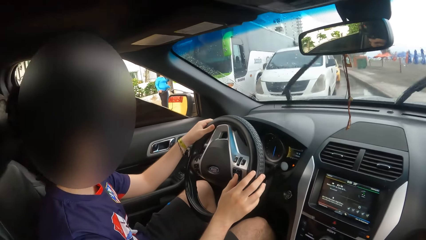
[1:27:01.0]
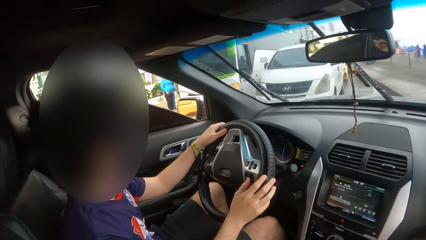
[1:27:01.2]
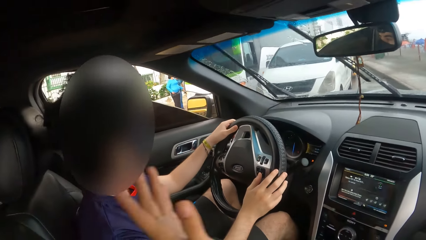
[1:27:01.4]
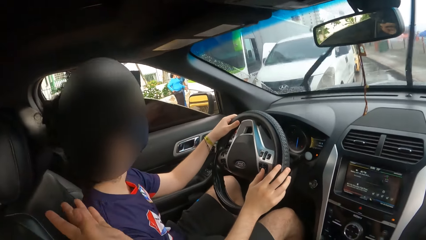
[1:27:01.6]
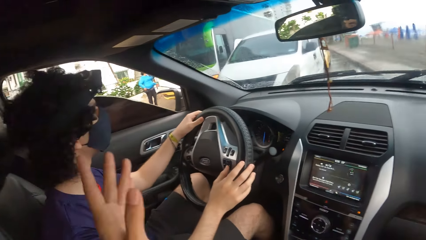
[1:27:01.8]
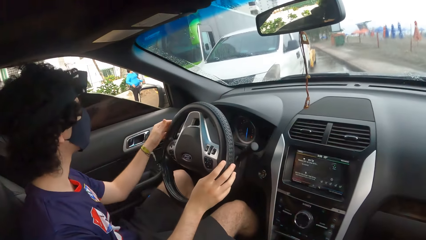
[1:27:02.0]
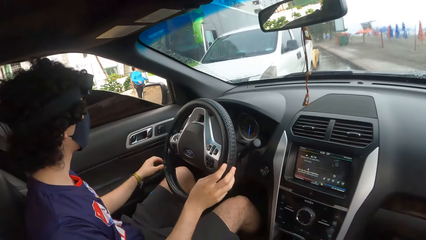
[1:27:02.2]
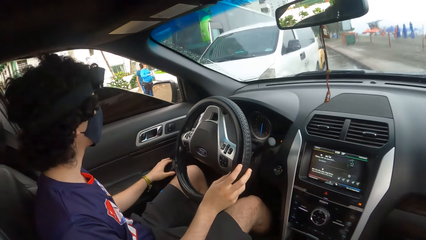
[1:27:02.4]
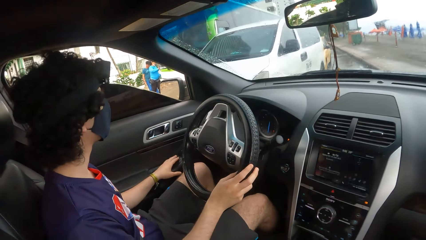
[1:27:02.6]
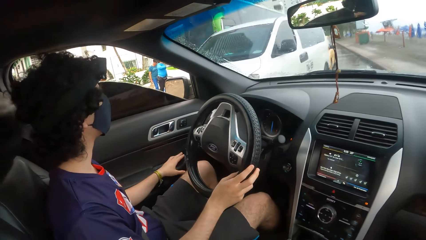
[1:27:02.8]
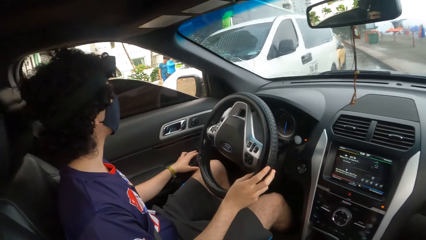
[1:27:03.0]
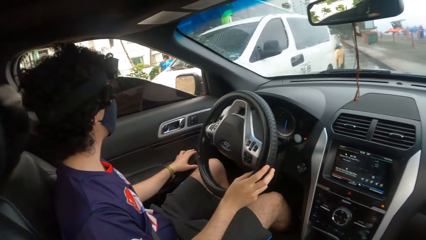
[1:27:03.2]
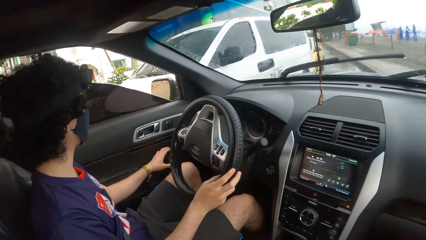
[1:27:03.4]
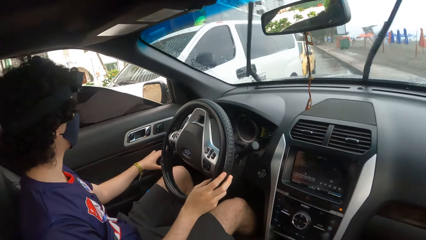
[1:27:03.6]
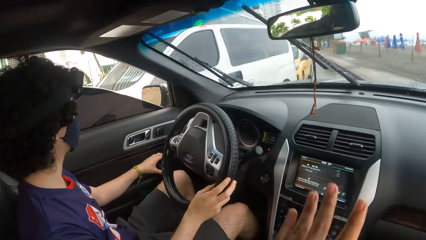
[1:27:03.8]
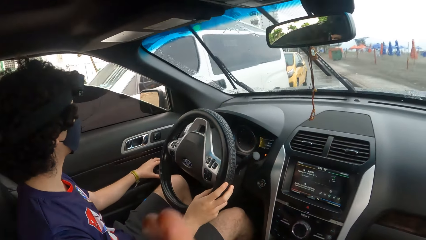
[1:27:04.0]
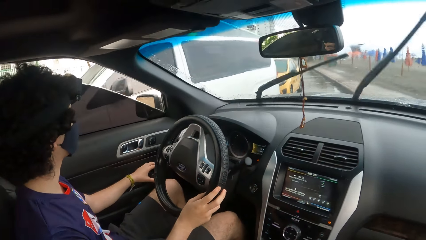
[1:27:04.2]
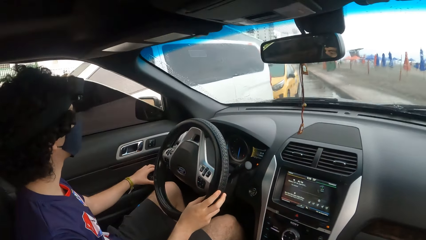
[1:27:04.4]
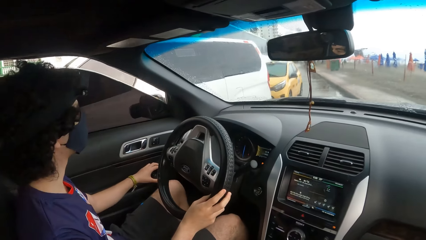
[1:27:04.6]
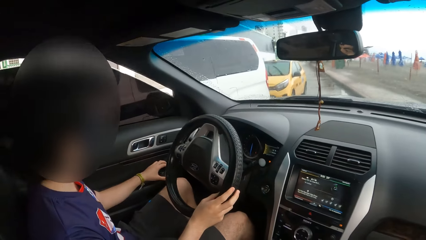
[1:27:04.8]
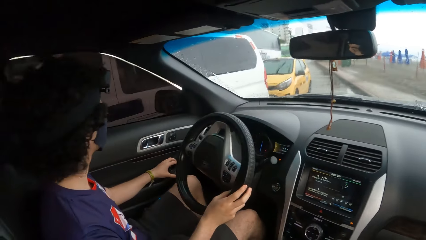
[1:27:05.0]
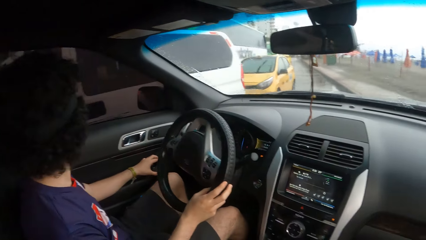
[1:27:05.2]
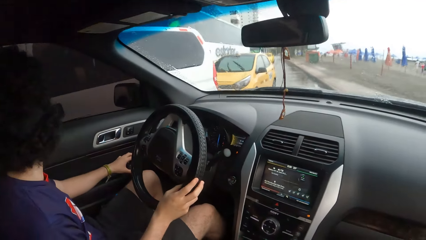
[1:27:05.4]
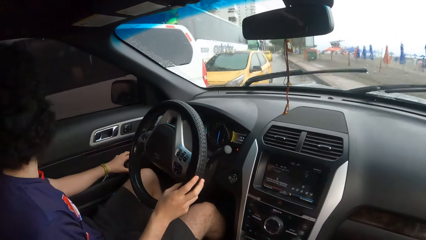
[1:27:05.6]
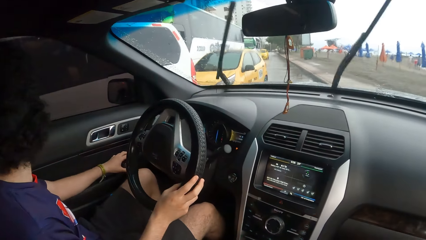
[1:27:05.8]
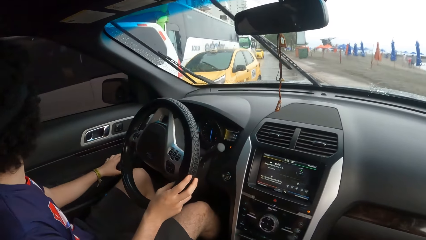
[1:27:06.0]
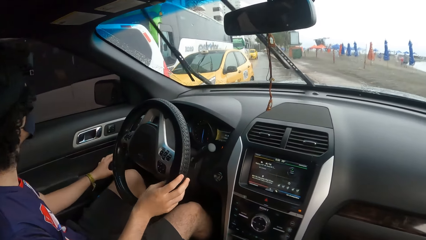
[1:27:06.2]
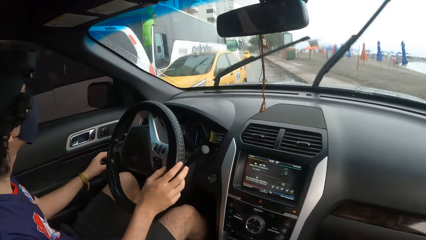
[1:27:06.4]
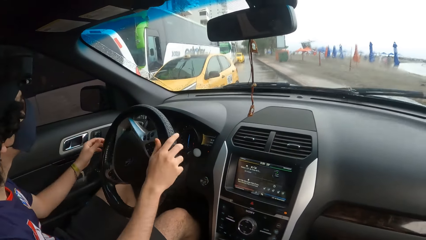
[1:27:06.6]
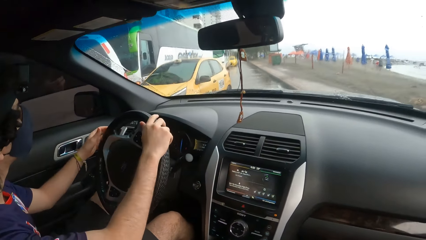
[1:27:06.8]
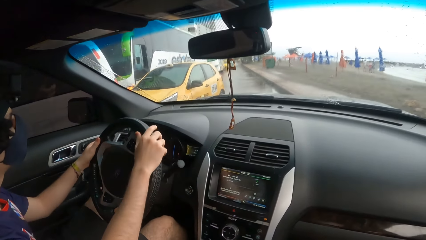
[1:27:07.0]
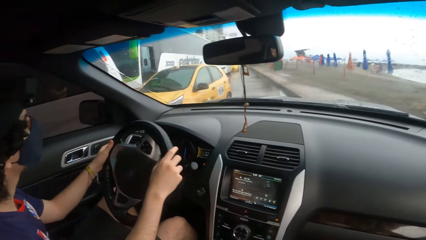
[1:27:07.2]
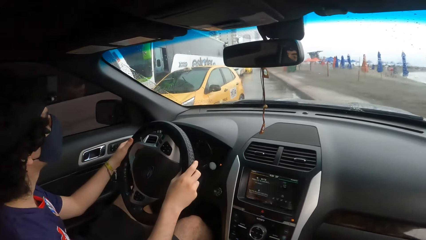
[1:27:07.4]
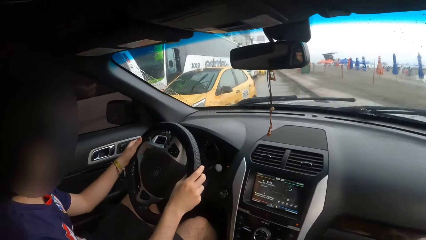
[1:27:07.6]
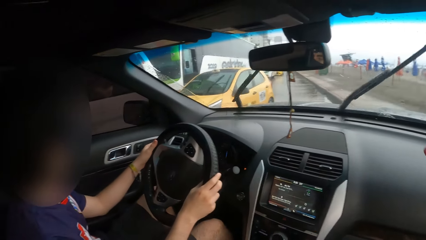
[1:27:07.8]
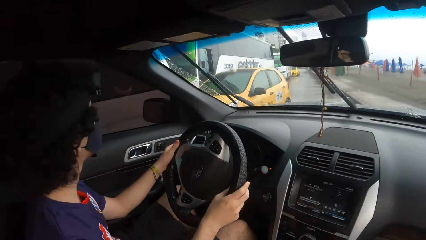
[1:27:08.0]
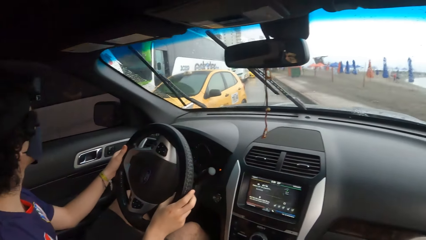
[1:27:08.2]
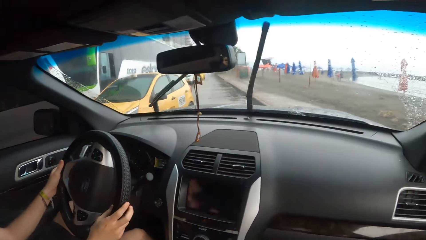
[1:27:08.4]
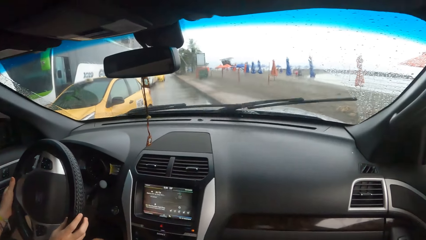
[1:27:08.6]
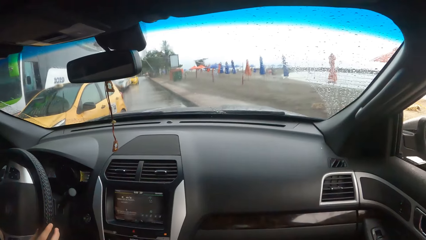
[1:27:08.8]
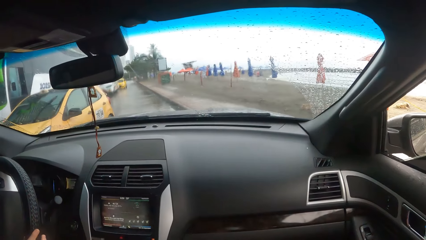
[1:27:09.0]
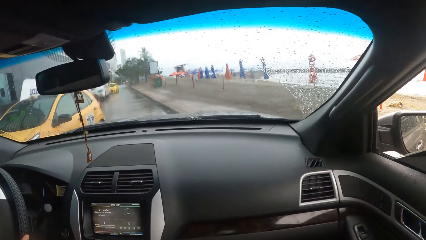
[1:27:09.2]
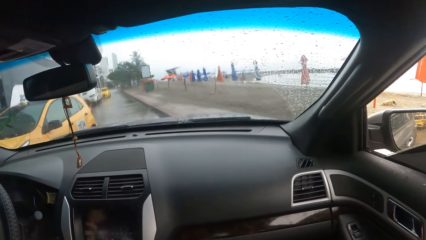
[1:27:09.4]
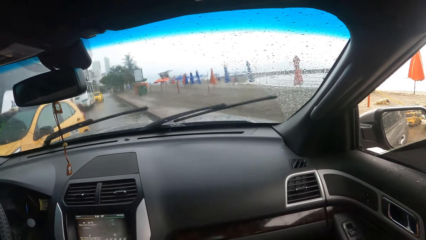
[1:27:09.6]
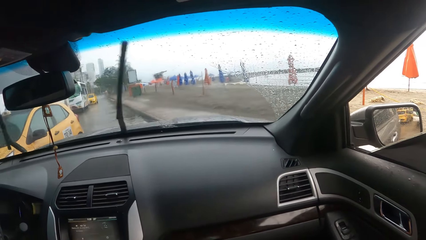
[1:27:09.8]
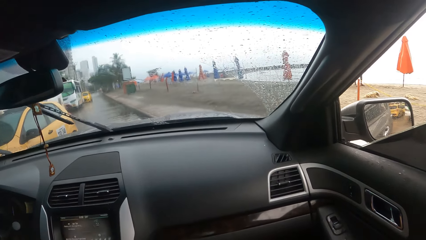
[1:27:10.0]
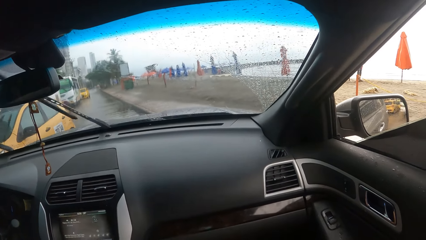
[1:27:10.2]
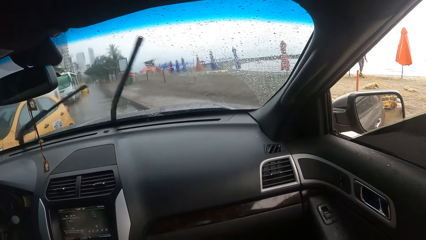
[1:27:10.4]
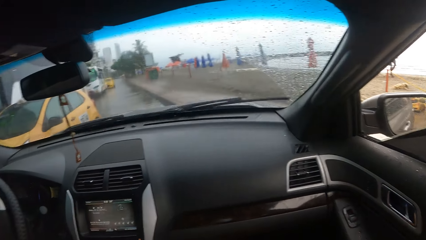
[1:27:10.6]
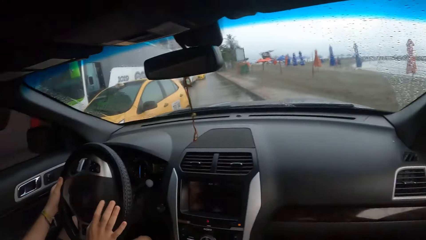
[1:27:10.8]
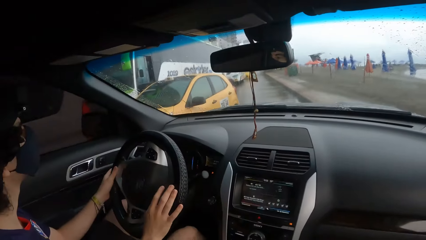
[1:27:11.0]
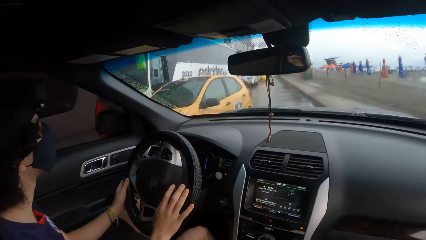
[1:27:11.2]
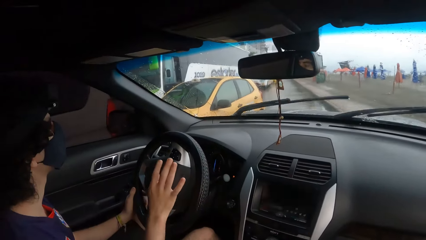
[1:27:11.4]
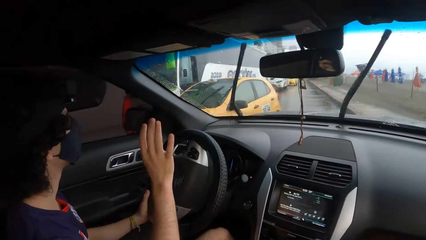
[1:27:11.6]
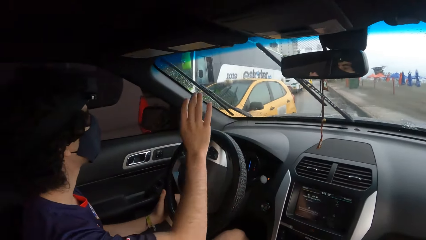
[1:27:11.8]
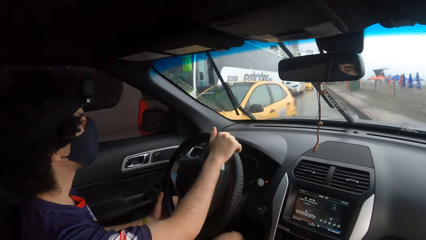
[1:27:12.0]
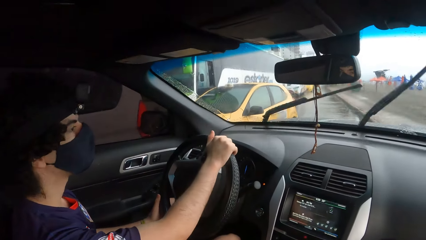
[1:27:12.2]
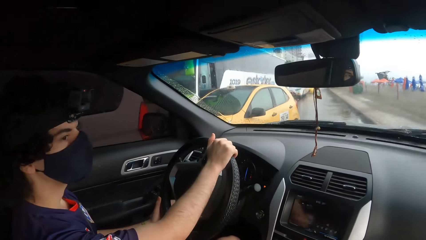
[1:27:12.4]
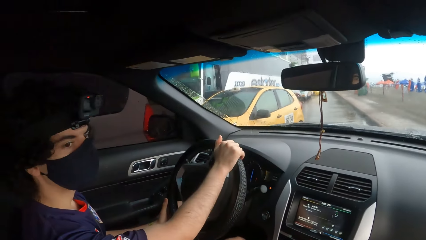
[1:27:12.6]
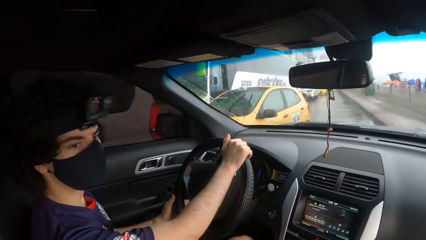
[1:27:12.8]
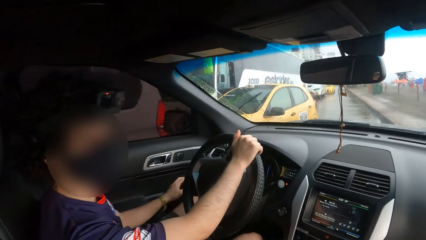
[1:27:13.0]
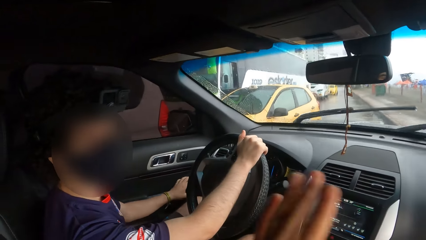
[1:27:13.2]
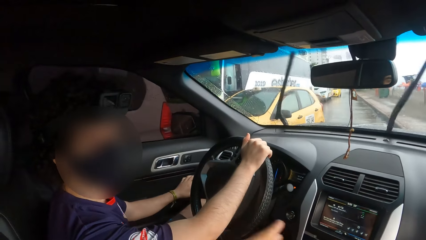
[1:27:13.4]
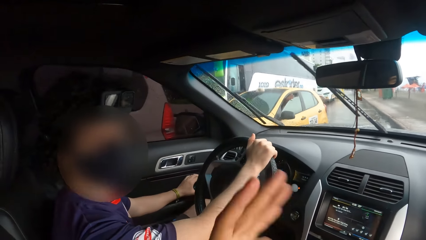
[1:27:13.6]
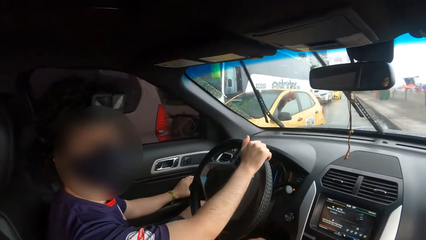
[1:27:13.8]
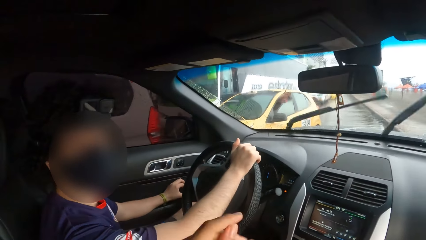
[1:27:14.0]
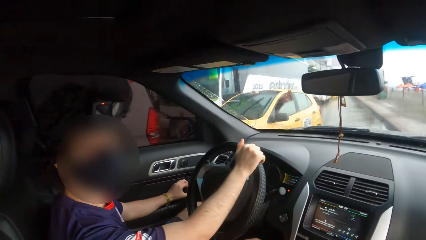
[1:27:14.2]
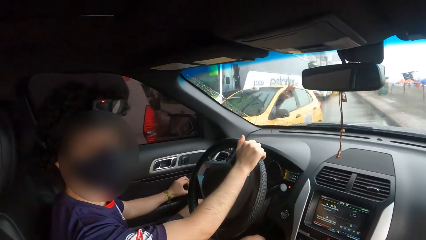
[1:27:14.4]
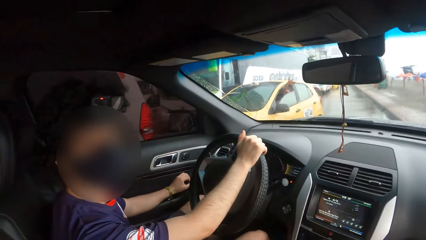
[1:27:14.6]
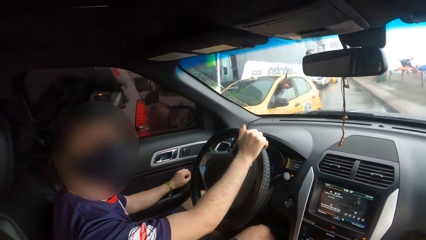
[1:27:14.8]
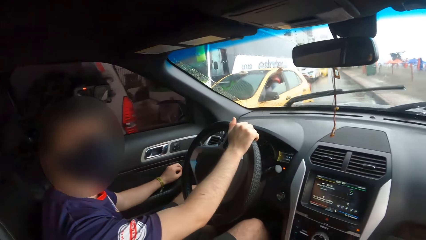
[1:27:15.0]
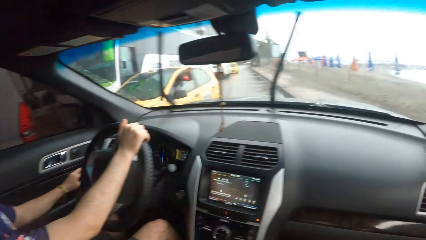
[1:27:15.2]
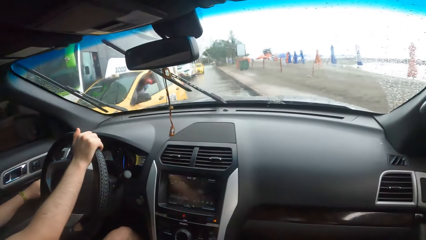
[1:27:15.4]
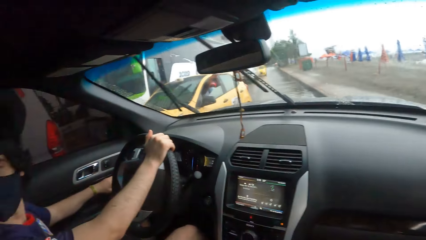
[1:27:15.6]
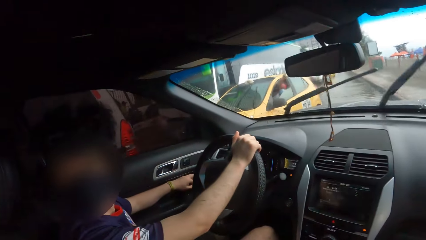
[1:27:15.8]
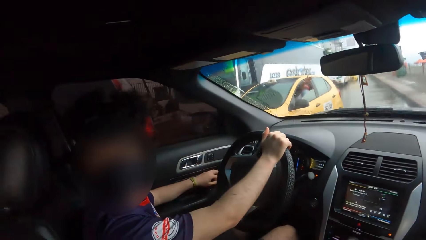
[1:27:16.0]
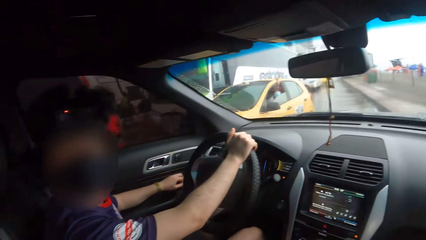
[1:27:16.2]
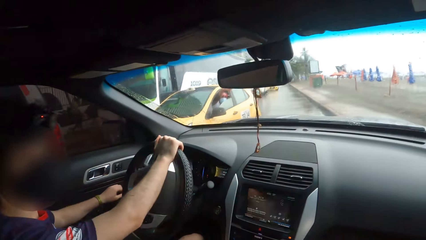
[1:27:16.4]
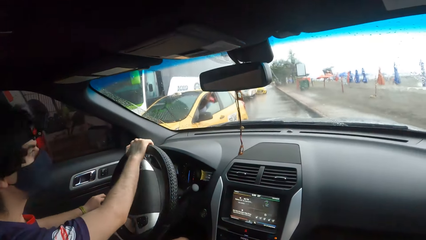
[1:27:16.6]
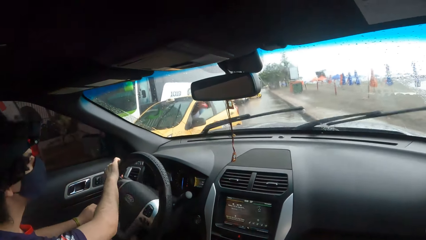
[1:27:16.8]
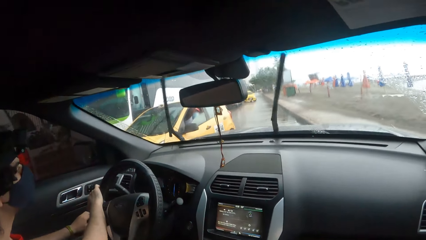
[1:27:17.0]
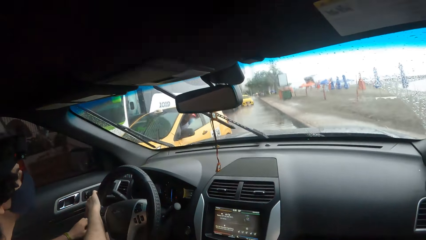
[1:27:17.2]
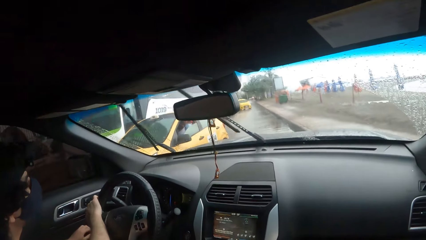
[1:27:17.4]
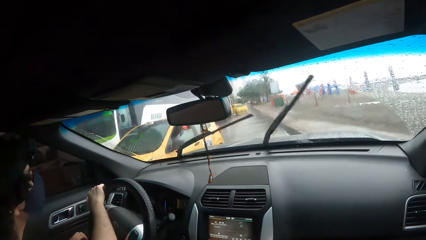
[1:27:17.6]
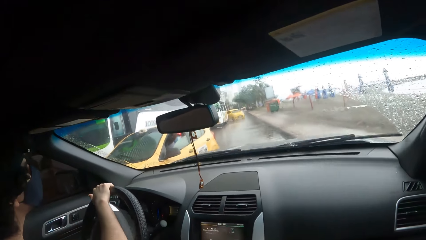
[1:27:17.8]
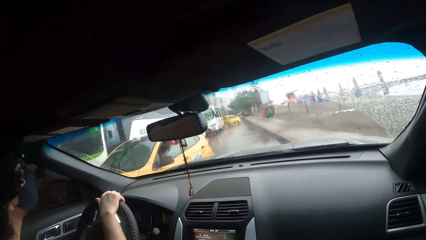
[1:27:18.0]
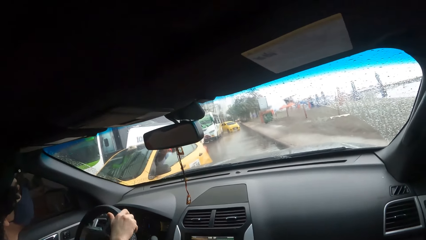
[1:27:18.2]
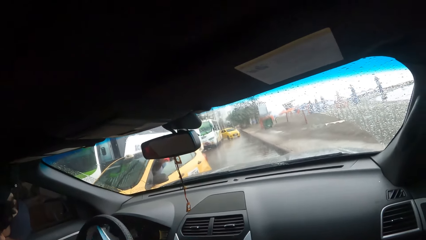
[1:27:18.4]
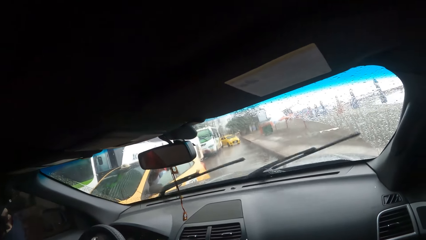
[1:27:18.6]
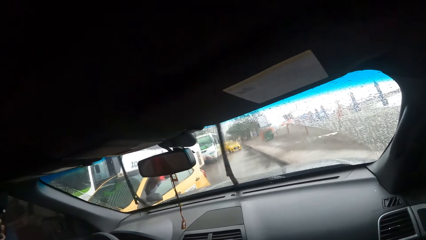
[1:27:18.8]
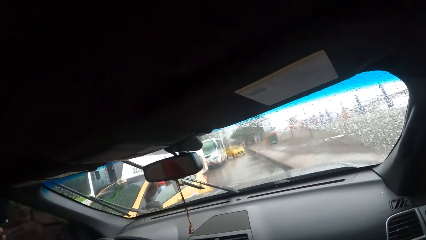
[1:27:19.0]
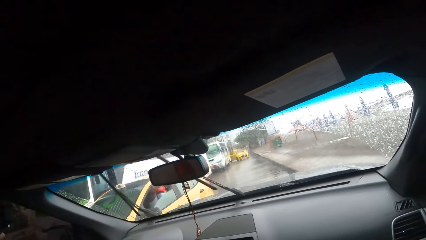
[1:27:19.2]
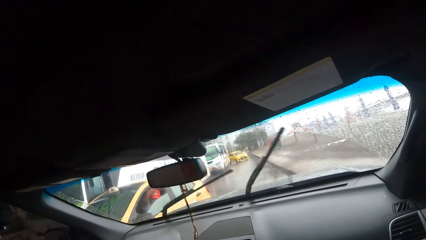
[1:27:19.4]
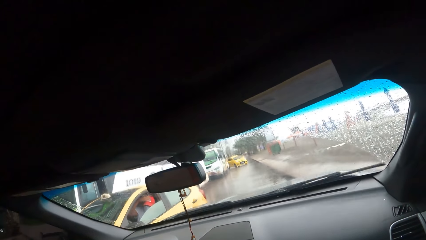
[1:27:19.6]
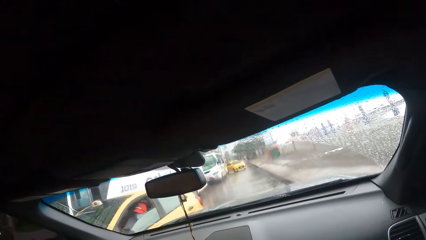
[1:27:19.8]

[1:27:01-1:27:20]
The camera wearer gestures with the hand. They converse with a man.
